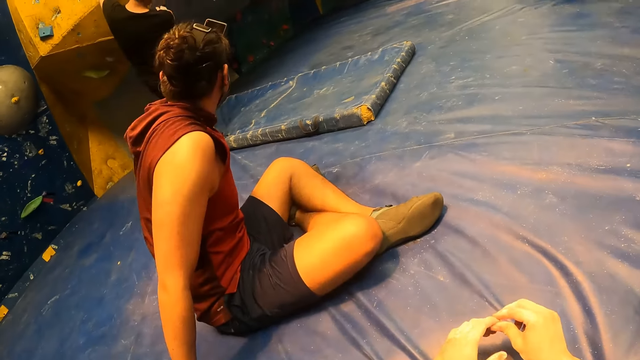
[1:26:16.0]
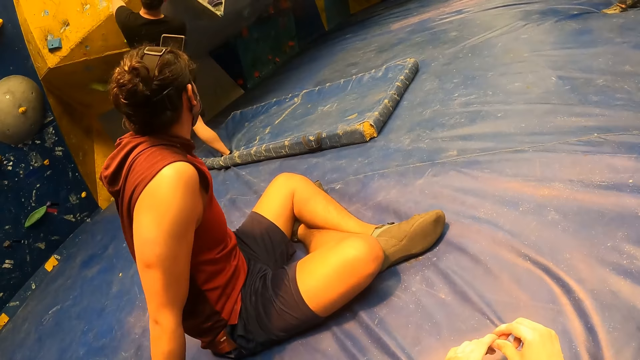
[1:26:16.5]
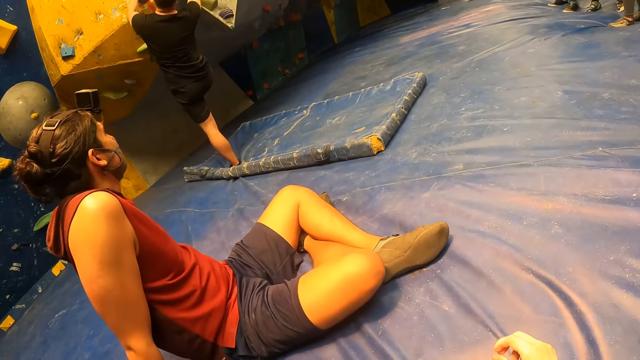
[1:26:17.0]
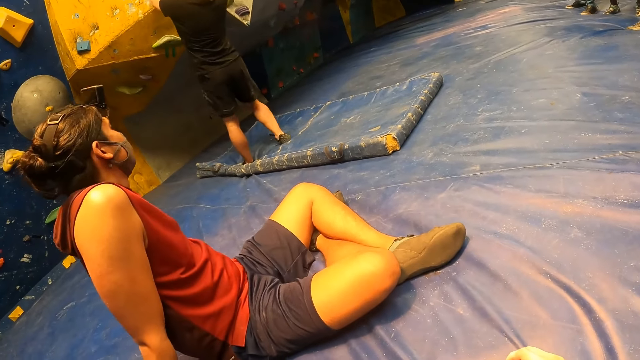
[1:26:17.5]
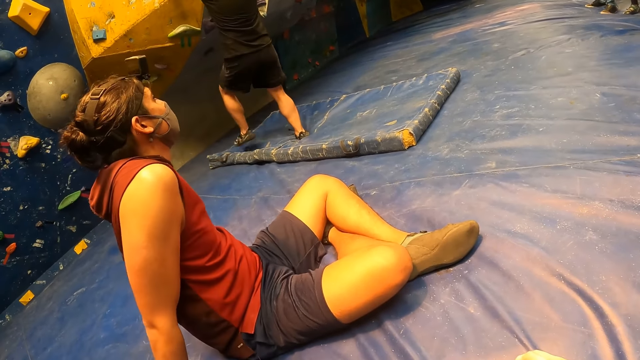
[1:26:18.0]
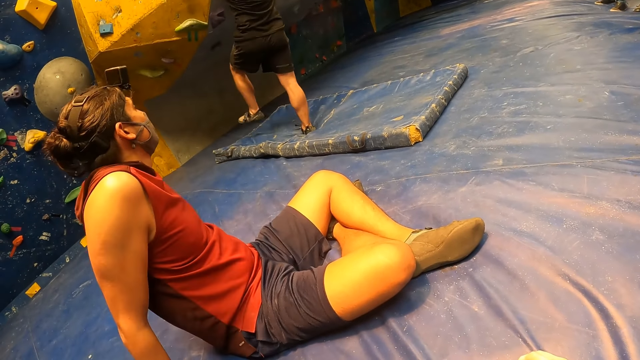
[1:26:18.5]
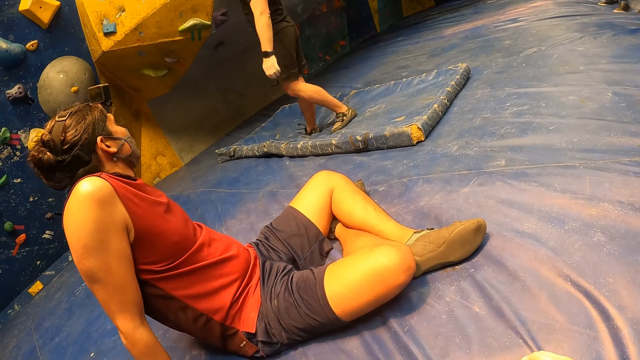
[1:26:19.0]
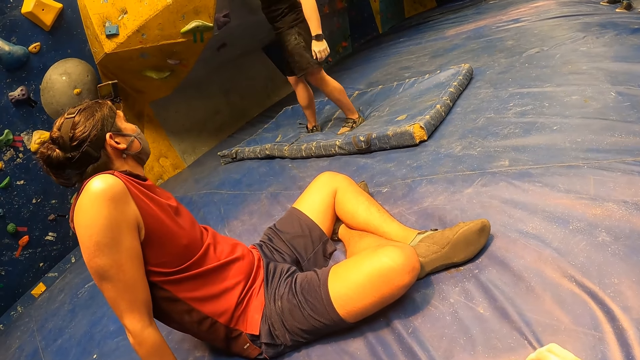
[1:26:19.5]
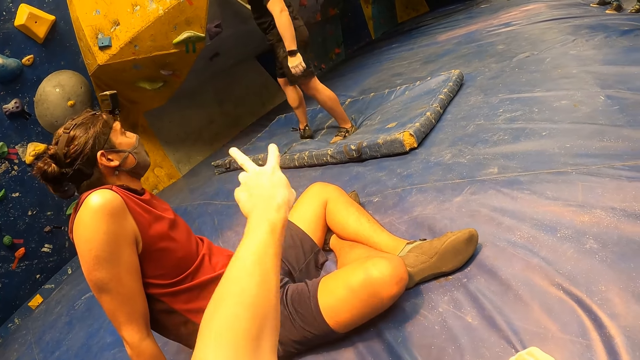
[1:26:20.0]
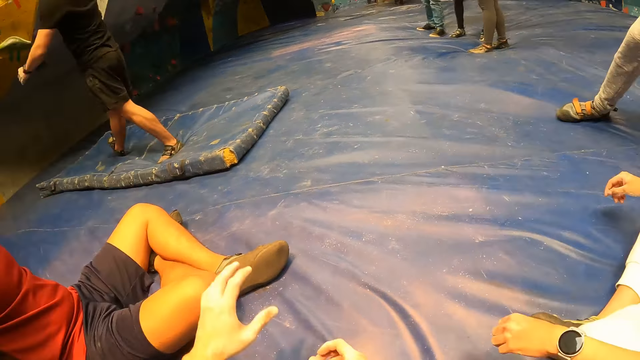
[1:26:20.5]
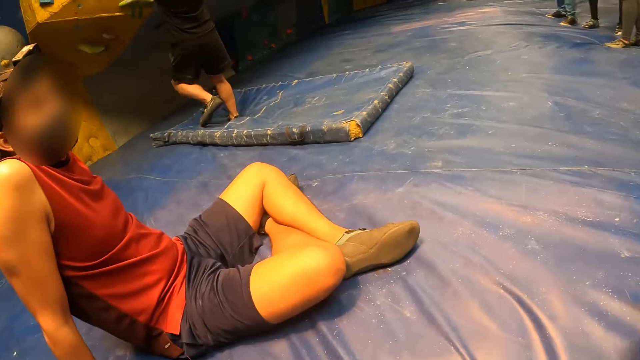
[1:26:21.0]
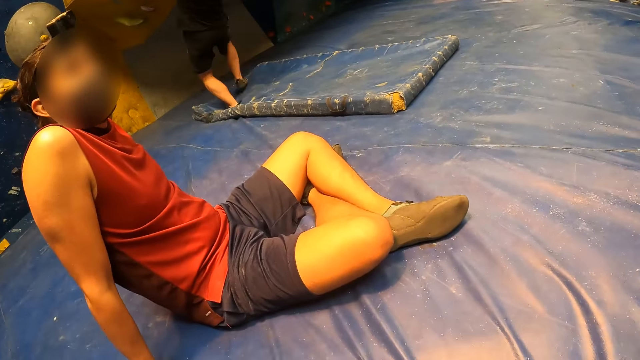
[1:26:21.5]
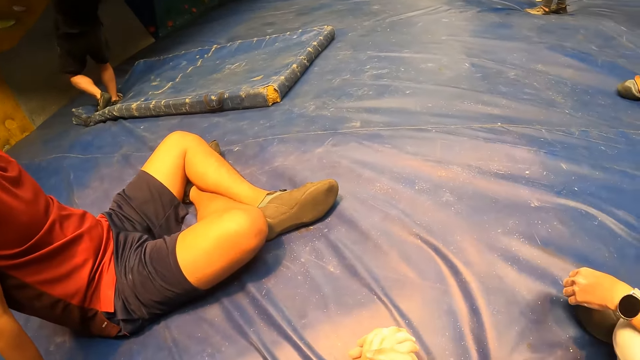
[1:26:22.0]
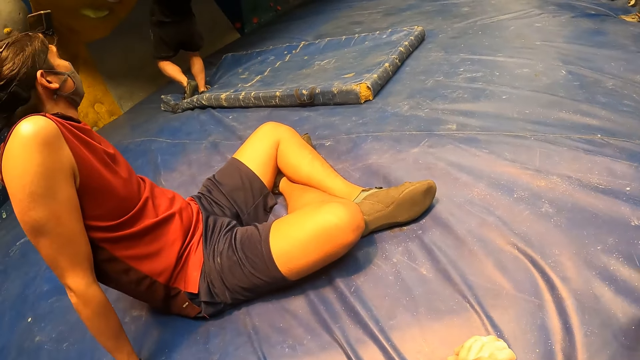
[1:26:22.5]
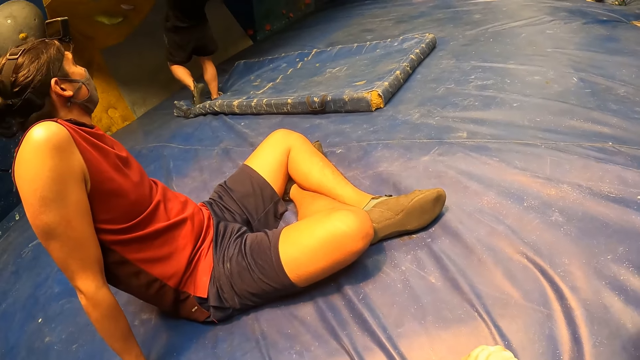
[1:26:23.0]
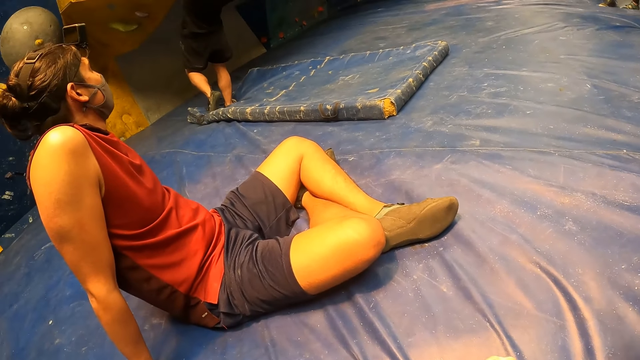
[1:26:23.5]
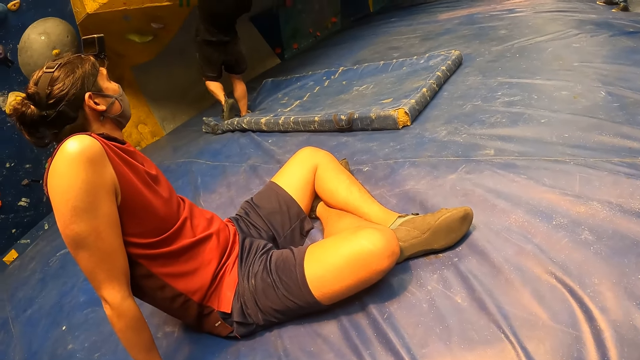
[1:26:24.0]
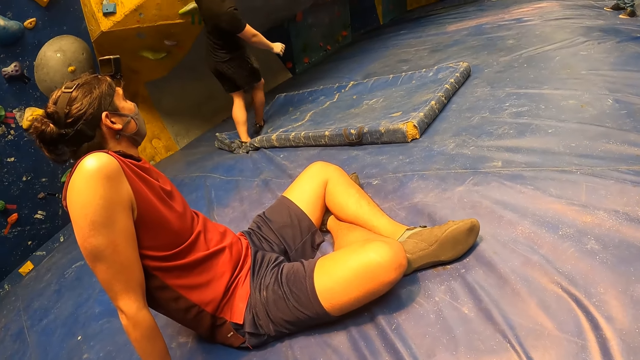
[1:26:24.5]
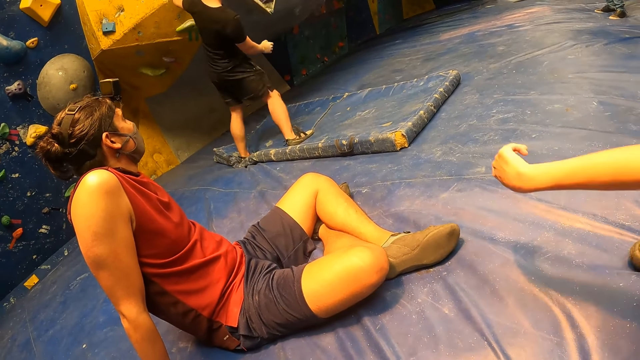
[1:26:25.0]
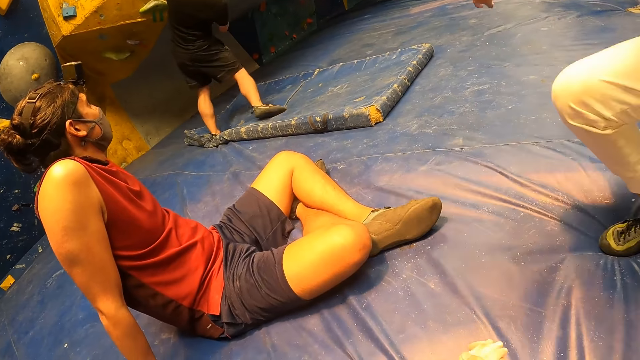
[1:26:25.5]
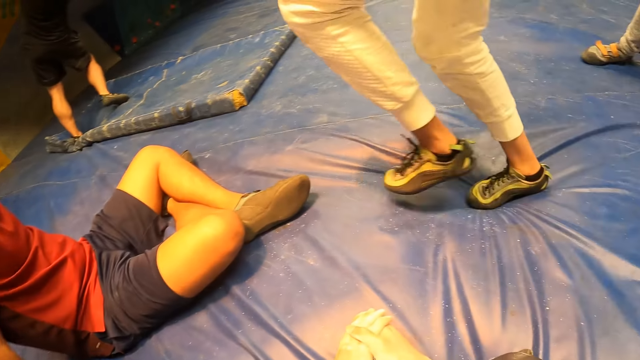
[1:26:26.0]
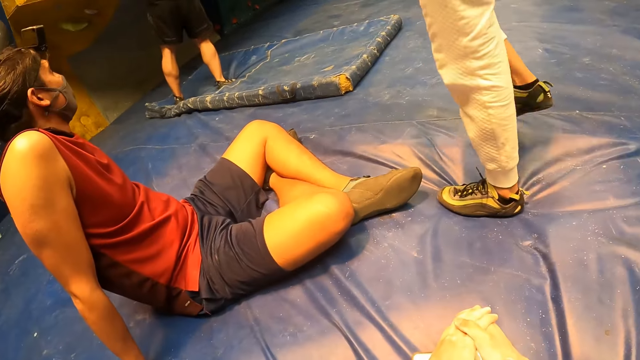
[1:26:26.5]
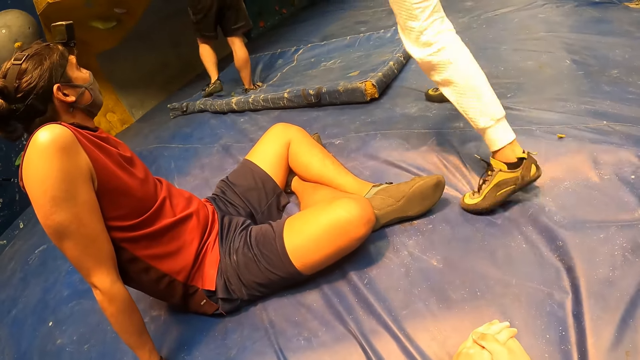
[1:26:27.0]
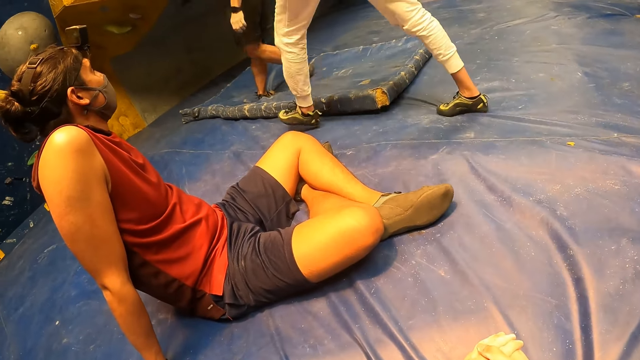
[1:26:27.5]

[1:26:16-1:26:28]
A woman moves towards a bouldering wall nearby. The camera wearer converses with the woman.

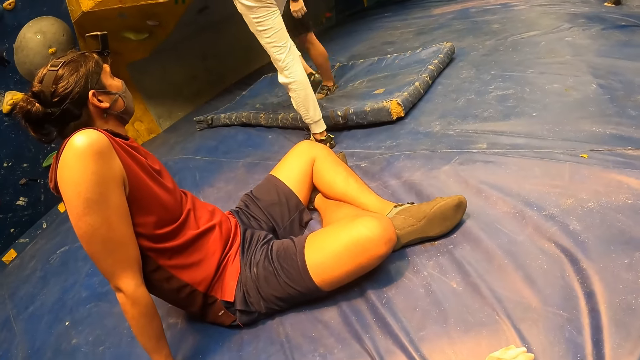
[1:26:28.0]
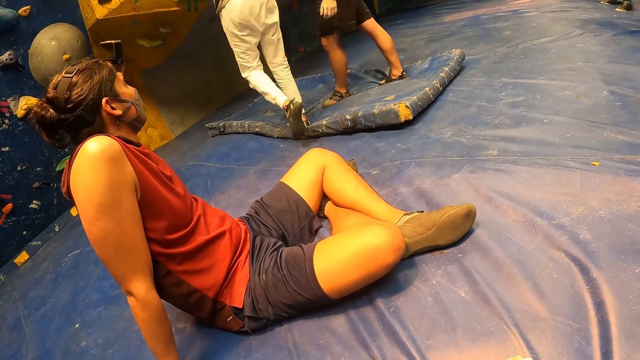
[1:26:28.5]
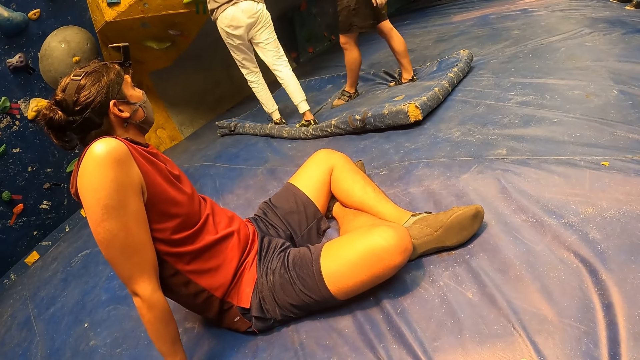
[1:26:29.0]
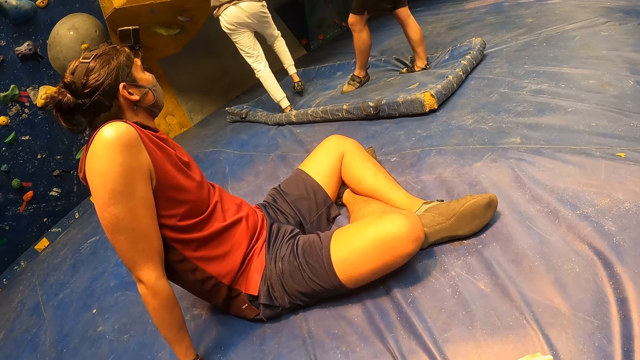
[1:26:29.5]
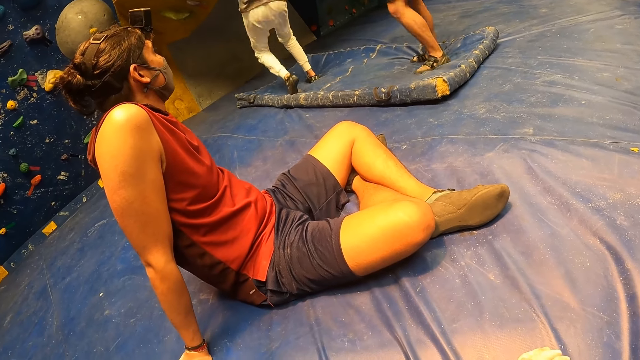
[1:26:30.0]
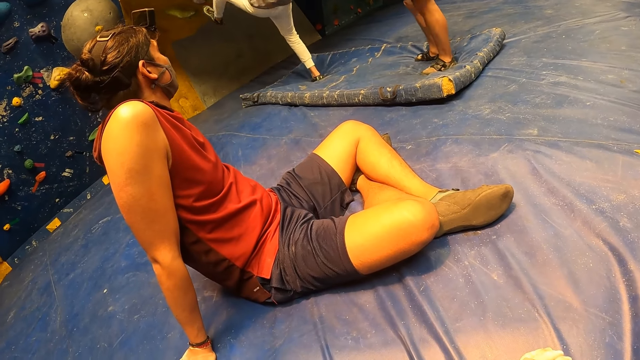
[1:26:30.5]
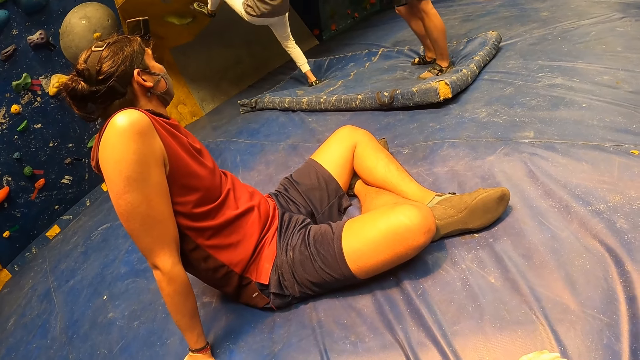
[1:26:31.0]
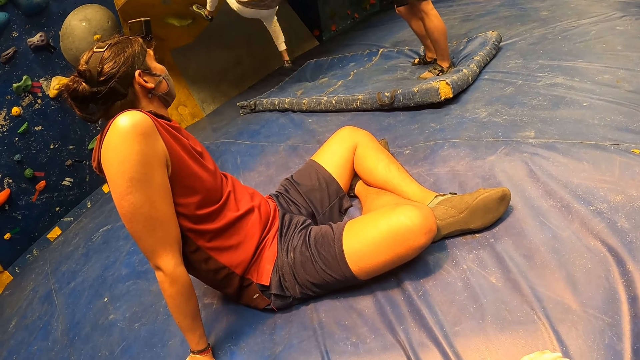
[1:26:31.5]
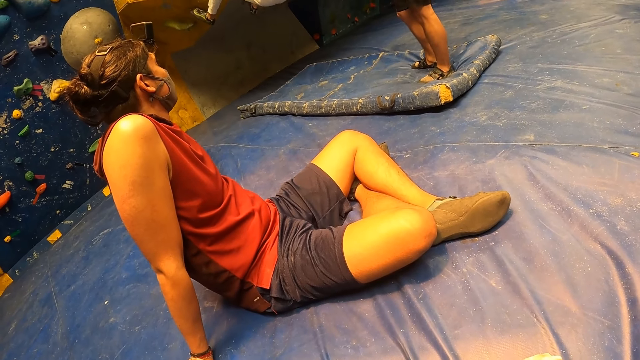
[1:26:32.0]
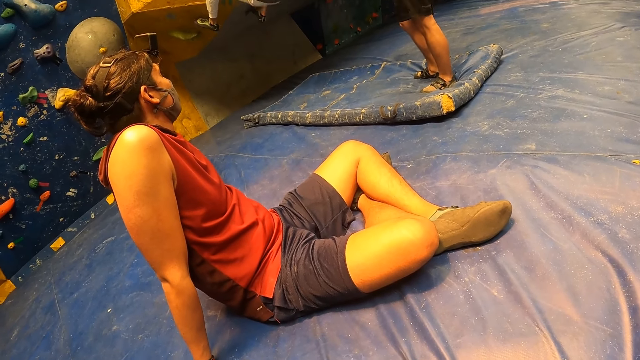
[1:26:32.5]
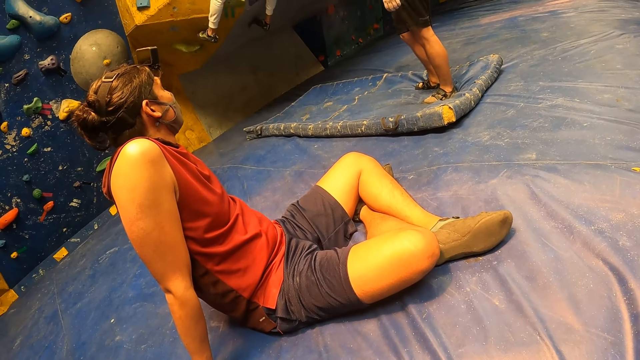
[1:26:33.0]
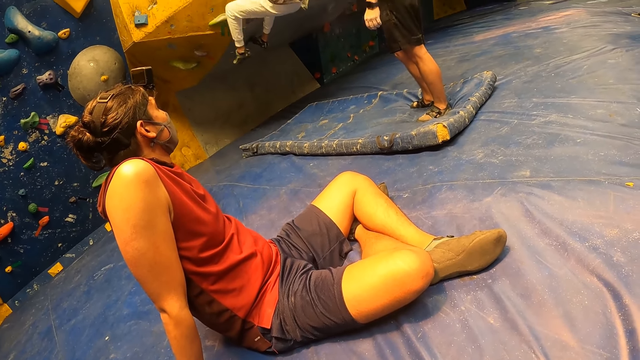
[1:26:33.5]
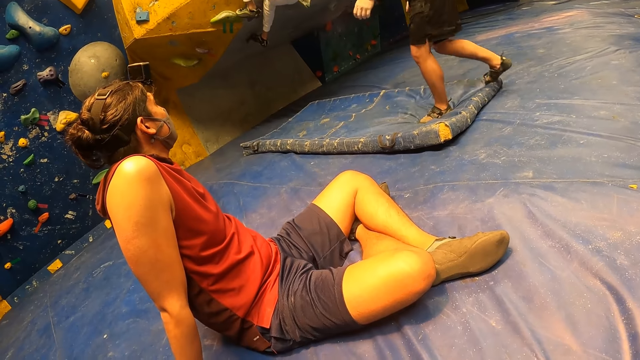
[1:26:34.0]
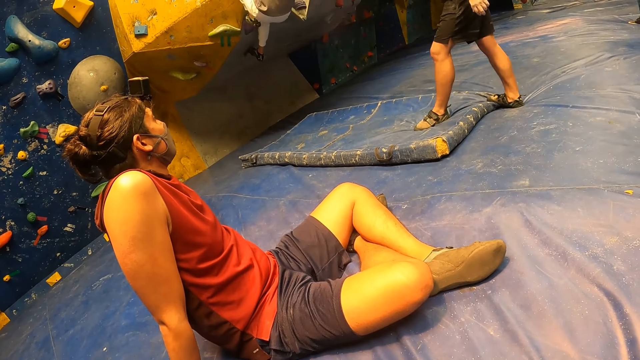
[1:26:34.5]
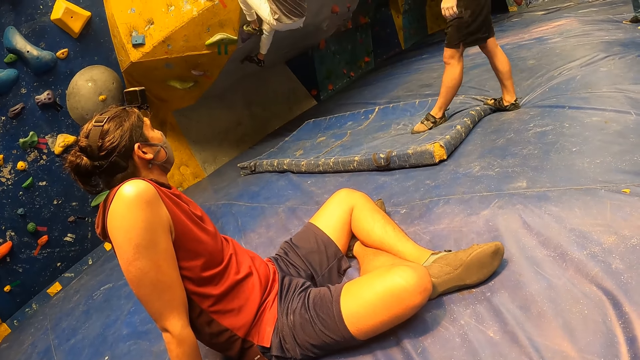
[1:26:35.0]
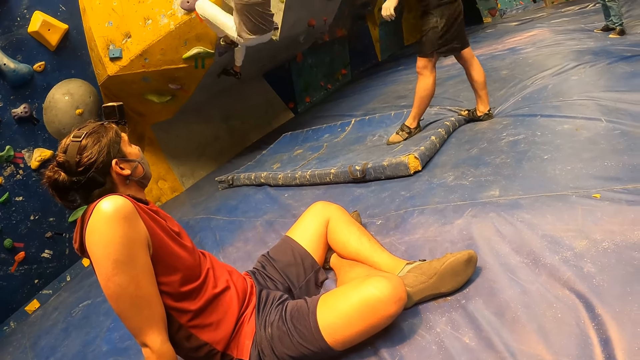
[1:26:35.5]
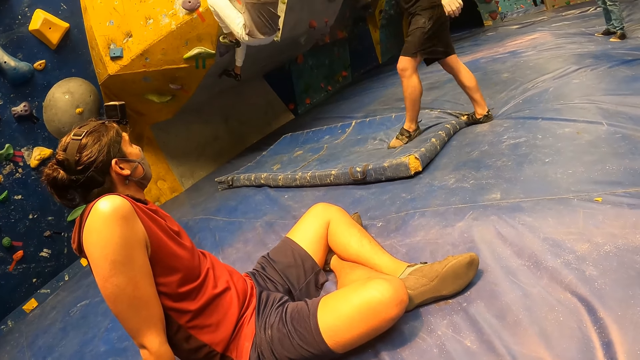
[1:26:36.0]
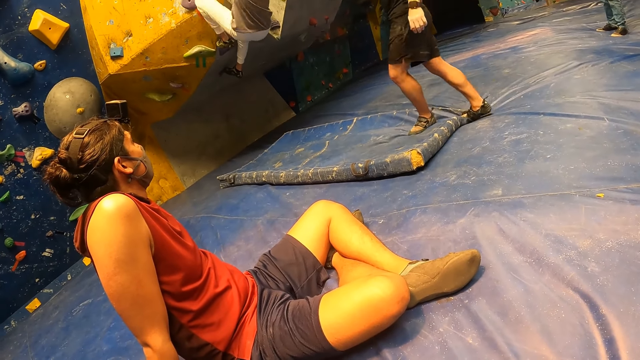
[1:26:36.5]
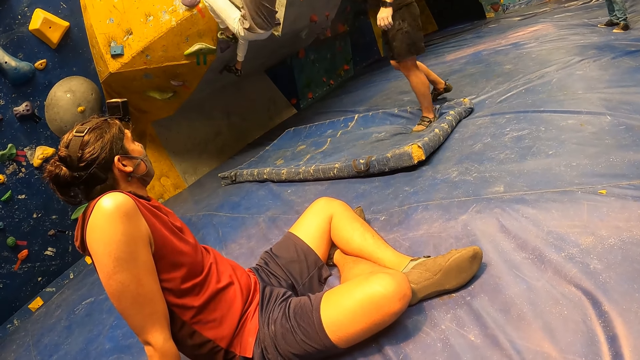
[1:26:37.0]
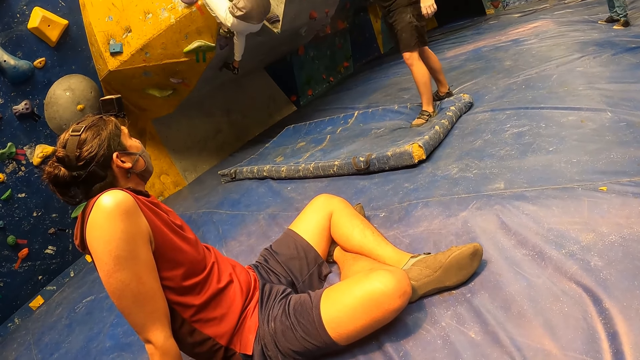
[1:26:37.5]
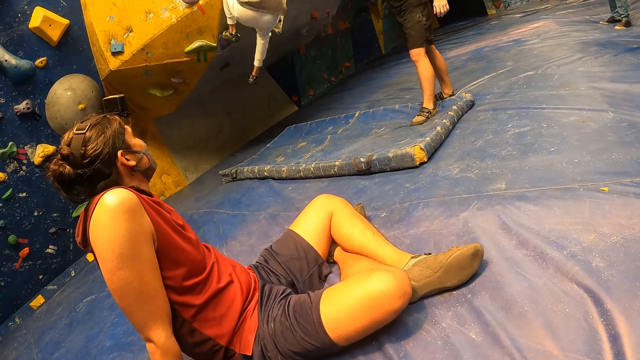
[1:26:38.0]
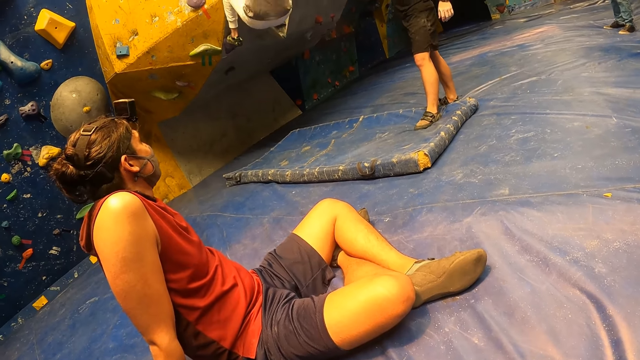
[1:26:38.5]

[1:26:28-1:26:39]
The woman climbs the climbing wall from the mat foam.
